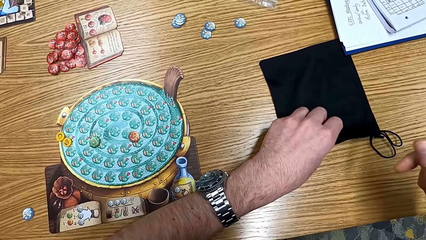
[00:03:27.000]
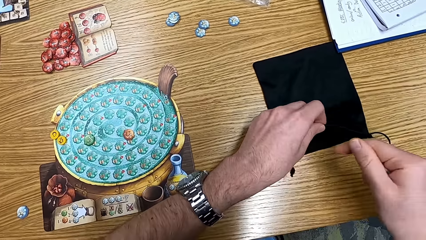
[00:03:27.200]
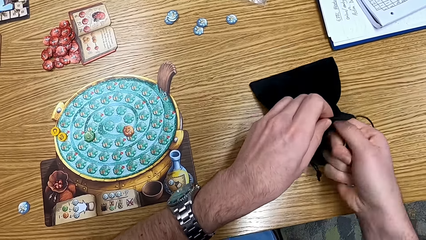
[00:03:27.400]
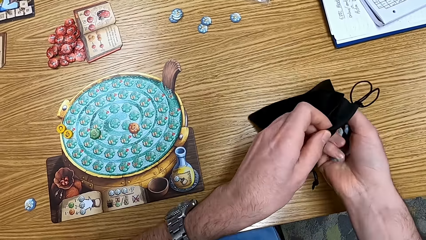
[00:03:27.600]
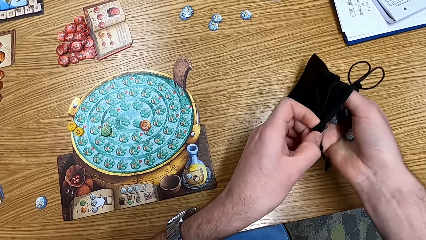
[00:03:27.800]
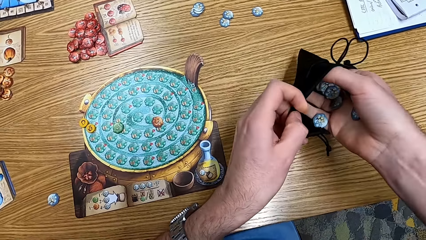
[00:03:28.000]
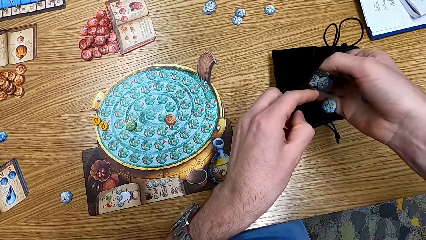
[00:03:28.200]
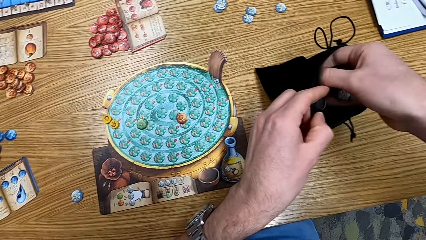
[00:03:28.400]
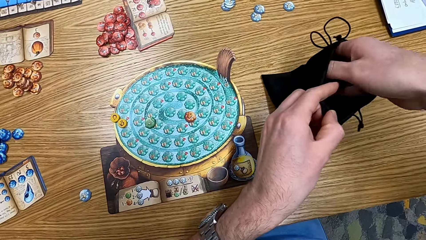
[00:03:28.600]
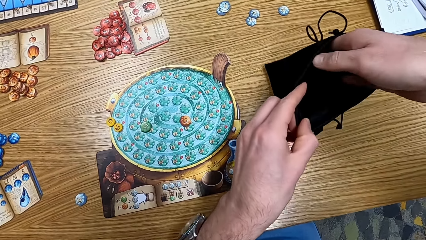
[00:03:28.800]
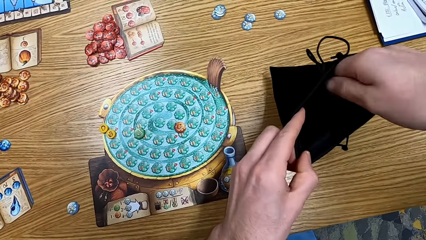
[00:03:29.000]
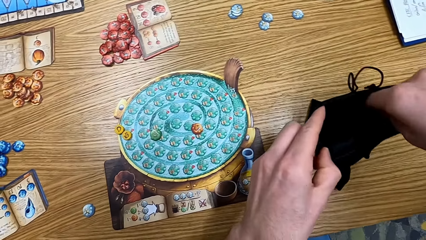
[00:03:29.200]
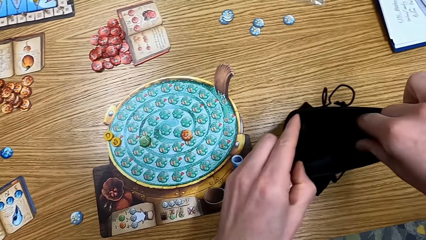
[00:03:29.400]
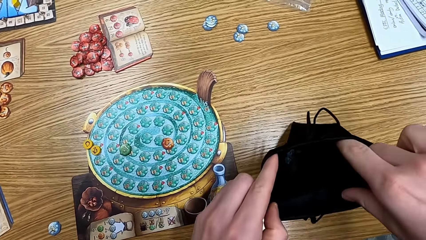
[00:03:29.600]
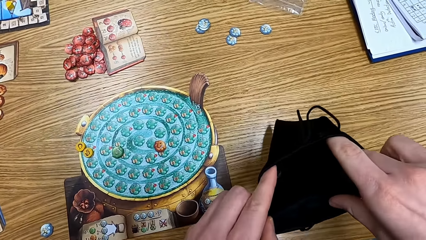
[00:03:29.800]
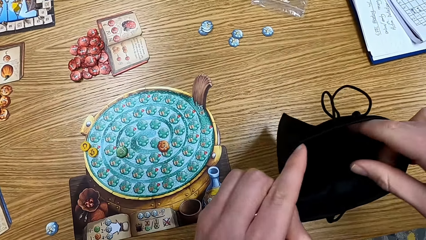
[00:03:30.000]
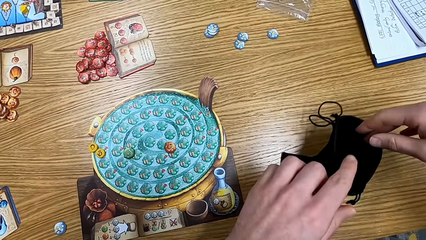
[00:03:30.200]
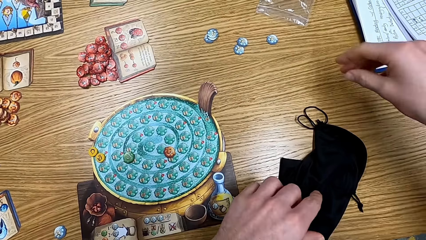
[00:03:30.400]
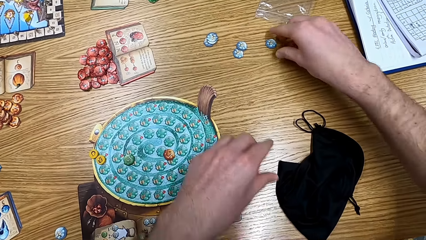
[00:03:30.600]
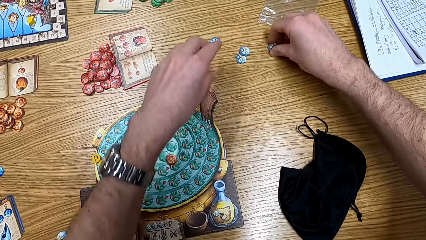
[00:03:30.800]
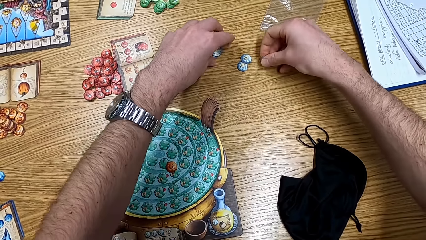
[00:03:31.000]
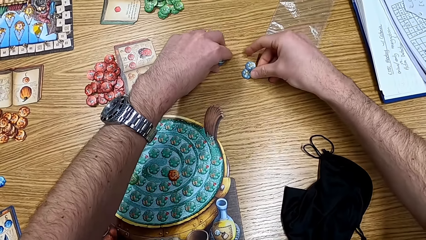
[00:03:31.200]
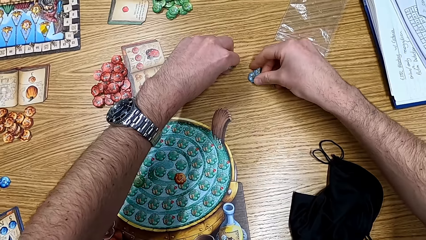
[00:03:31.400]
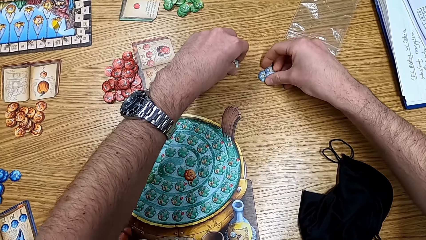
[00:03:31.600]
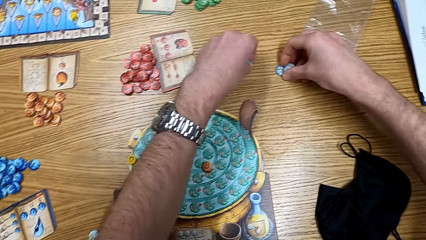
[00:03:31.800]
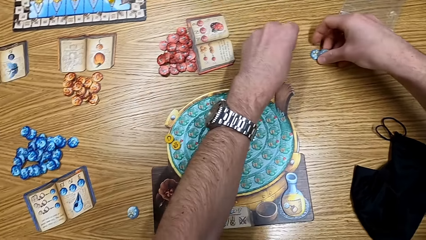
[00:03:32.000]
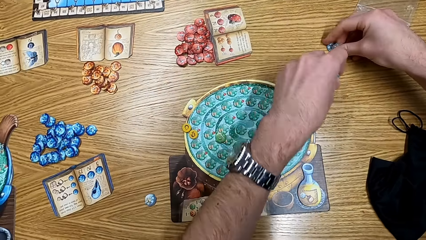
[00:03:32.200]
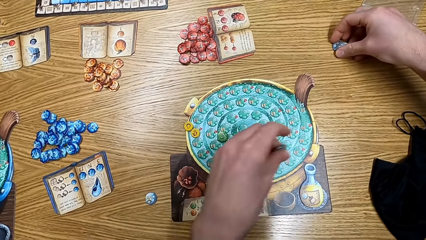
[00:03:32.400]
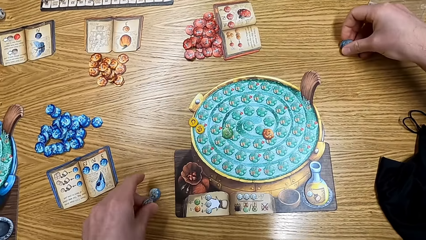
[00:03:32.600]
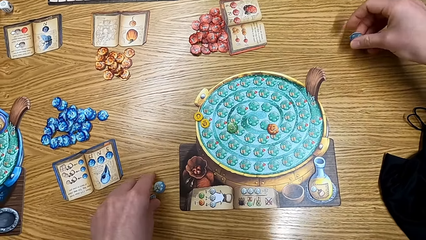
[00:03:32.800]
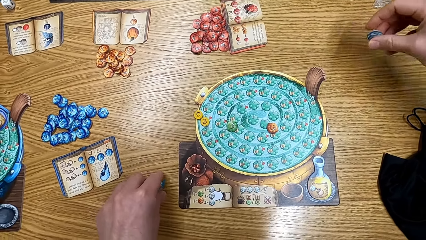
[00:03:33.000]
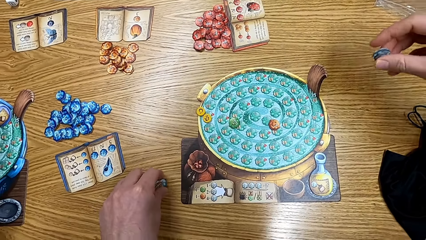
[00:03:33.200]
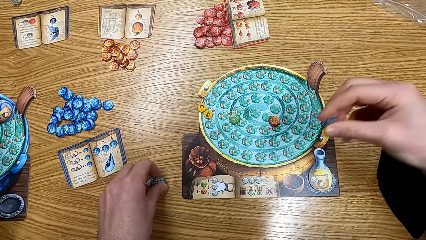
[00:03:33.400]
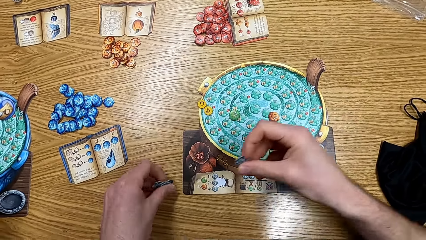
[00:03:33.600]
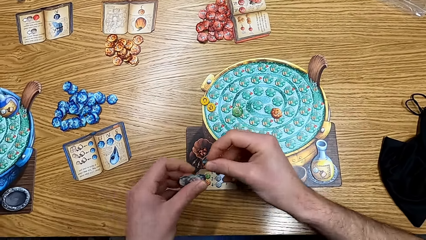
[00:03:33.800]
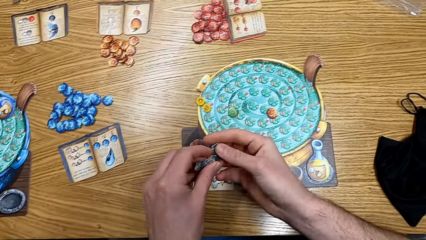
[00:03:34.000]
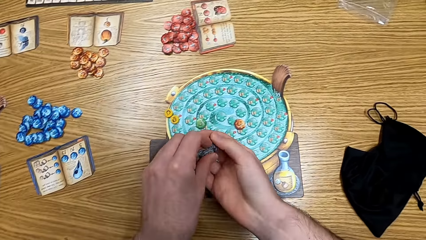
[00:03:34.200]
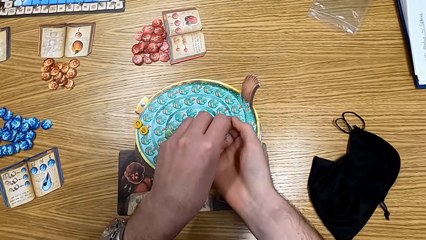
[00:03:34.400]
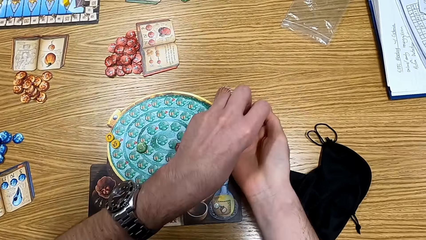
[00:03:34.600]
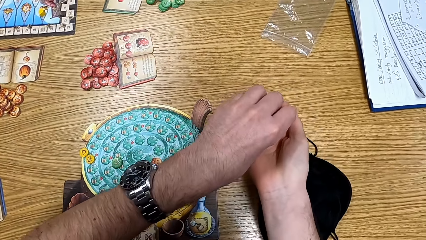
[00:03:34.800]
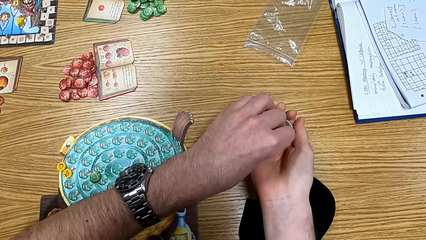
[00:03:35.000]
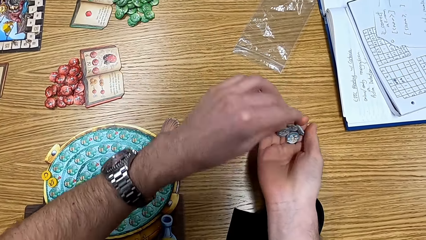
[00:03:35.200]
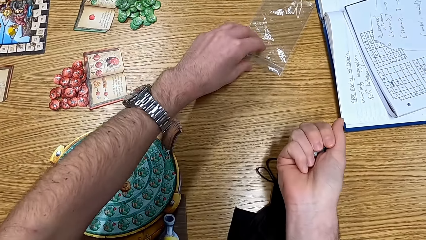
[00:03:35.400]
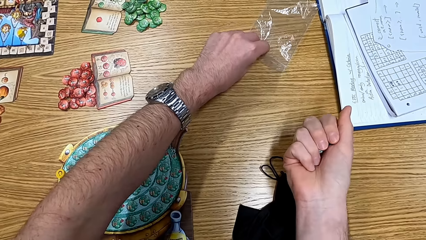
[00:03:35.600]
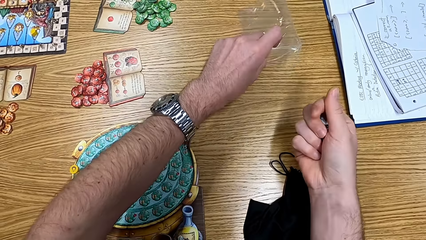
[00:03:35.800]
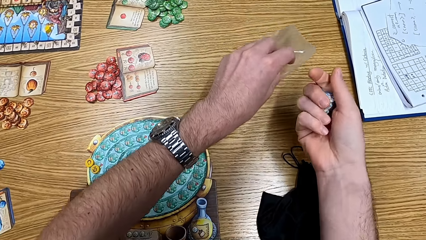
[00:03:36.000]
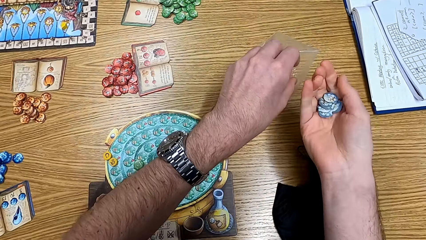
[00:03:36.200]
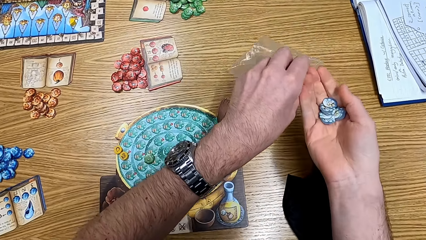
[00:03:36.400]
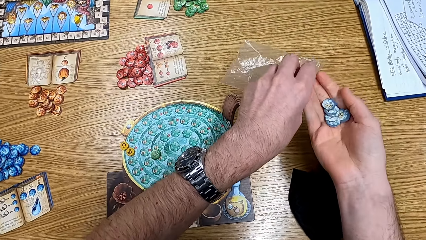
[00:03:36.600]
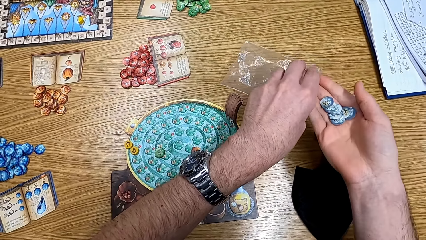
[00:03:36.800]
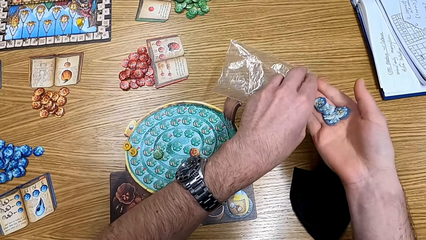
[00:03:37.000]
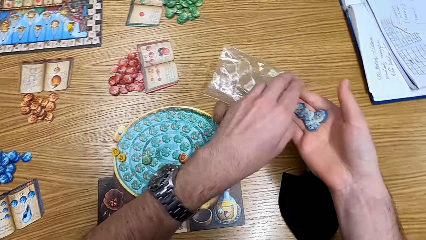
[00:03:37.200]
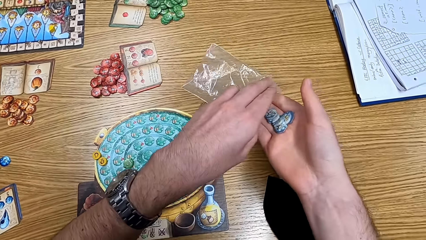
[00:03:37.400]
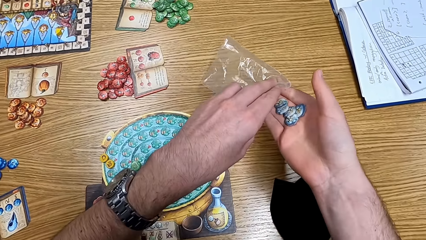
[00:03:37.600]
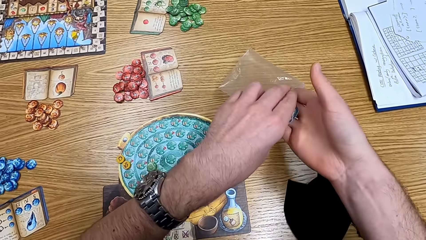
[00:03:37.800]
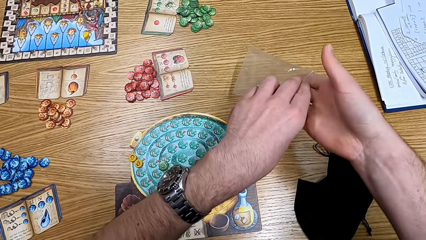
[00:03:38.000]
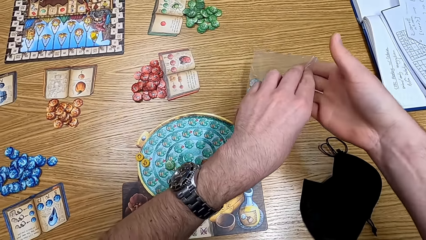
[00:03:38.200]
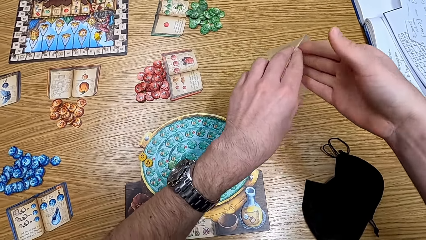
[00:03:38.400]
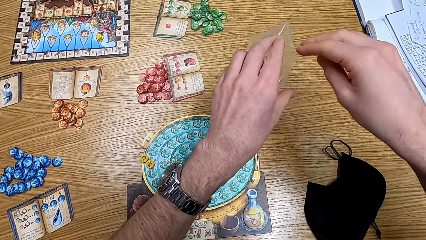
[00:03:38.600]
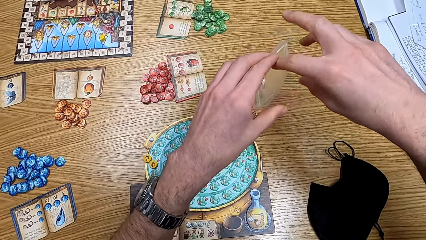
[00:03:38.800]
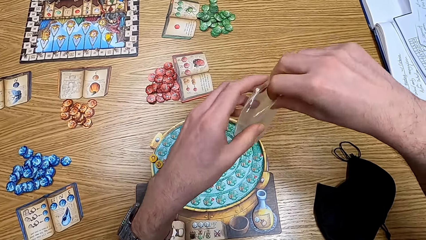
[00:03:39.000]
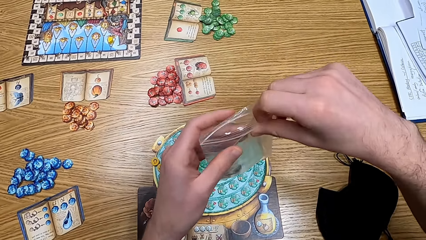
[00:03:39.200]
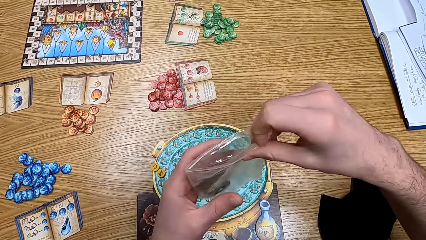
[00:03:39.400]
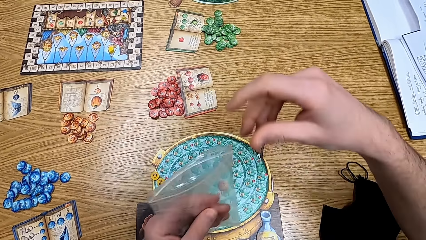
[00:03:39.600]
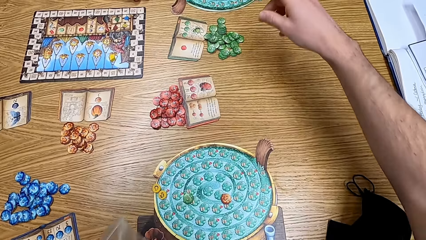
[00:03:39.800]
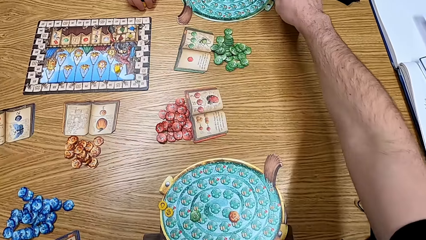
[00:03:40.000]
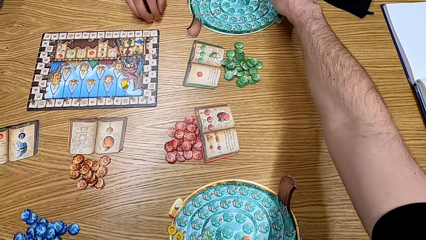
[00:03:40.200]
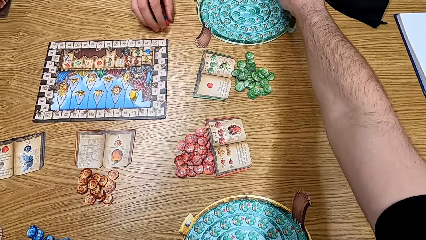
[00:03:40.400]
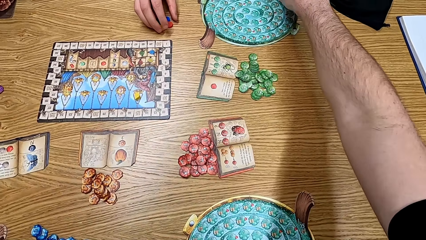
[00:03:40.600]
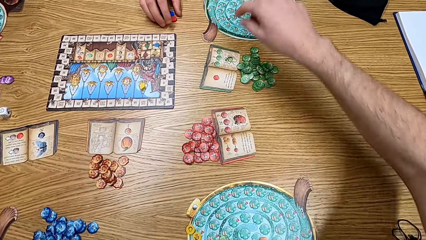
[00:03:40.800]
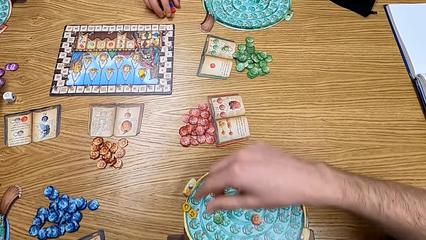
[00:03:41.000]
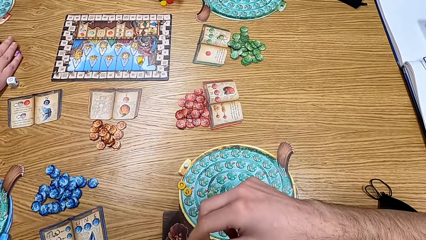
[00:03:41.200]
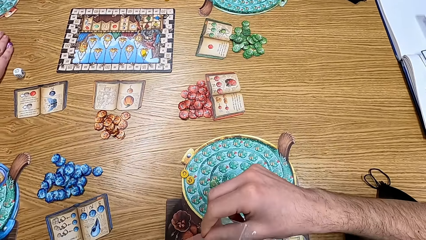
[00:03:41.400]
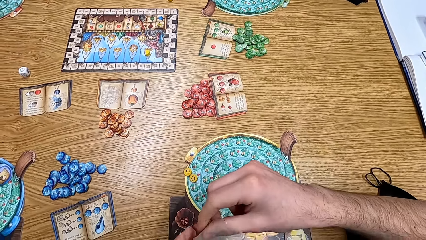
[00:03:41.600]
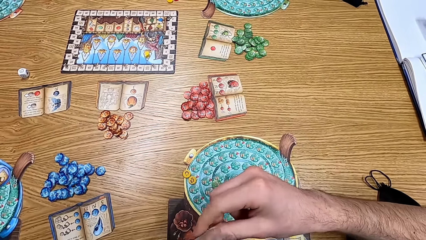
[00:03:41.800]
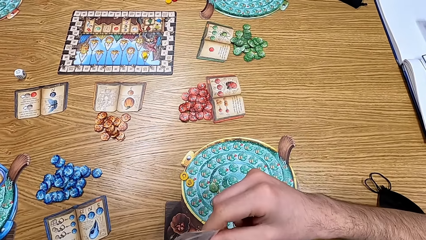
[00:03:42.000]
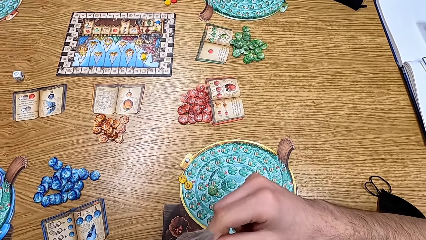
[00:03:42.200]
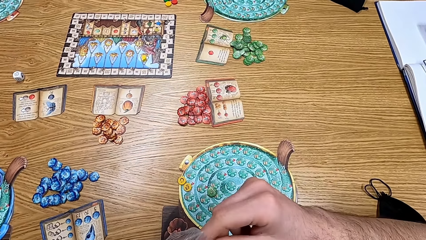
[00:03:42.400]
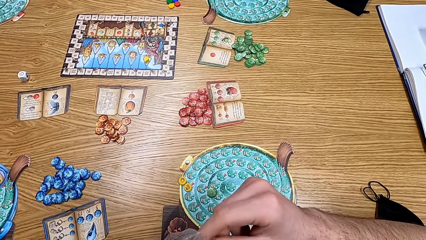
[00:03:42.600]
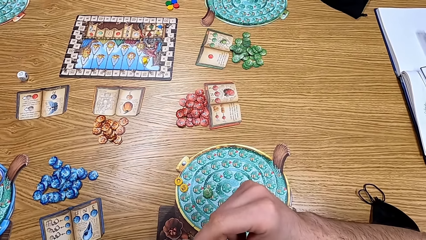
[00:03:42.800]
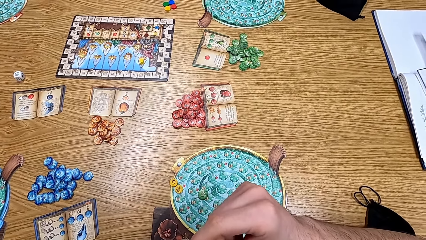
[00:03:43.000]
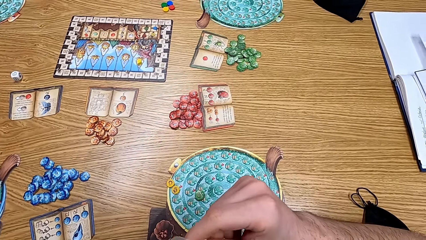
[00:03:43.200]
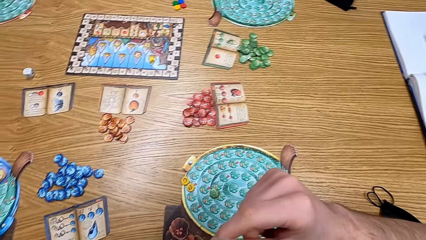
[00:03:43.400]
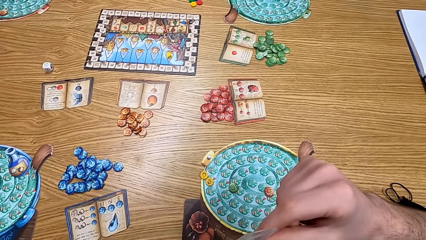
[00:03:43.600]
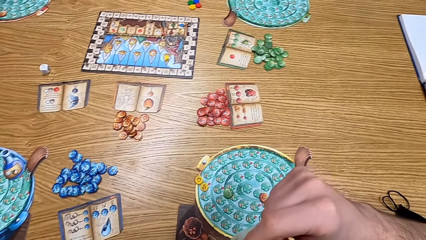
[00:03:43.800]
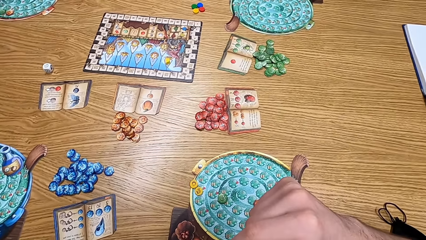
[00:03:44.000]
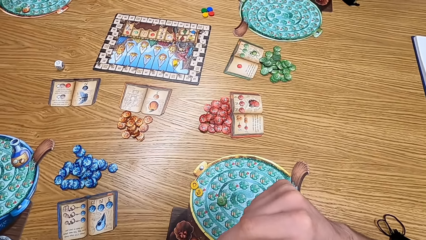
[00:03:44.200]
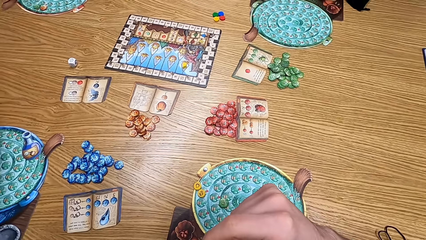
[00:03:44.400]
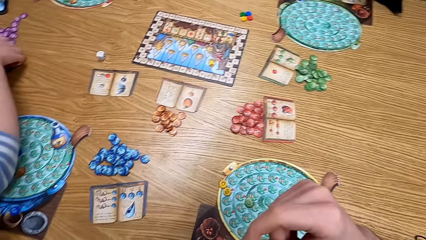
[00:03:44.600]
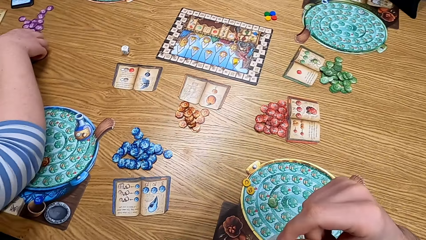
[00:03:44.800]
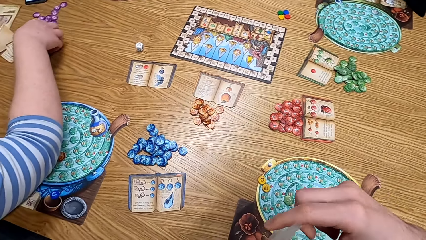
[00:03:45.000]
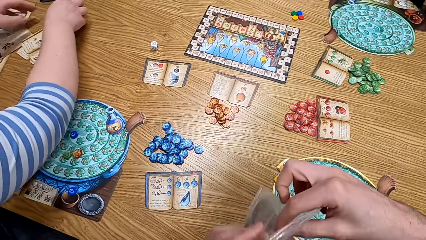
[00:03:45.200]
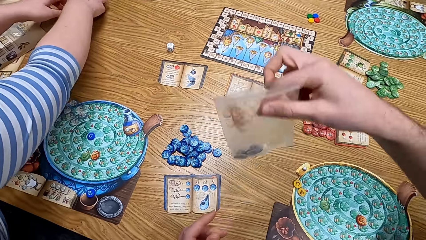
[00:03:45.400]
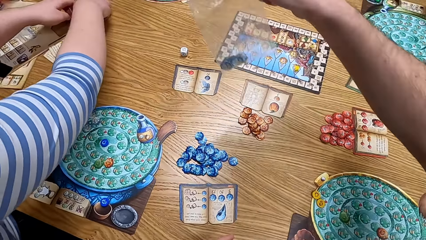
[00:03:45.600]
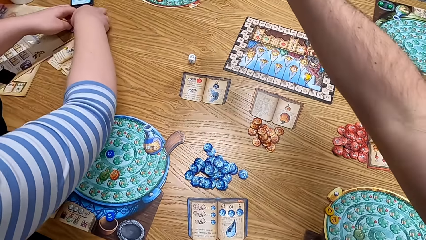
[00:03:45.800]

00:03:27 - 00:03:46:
The camera wearer puts the papers in the bag. They put the tokens on the bag. They pick up the papers on the table. They remove the token from the table. They pick the bag. They put the game papers in the paper. They put the tokens on the bag. They pick the token from the board. They put the game papers in the paper.
